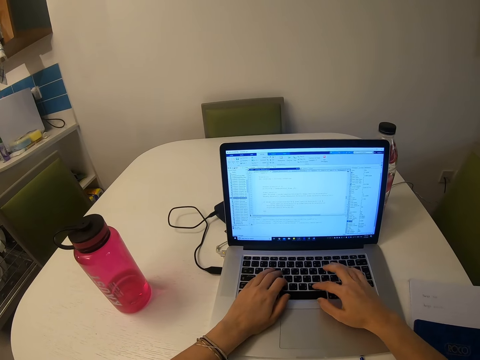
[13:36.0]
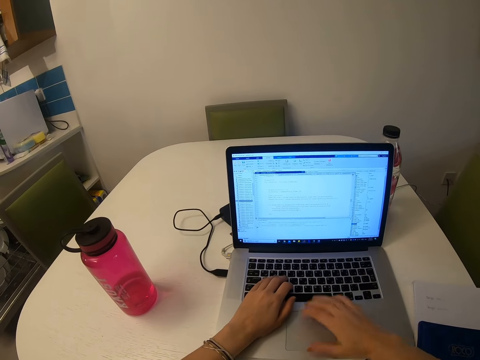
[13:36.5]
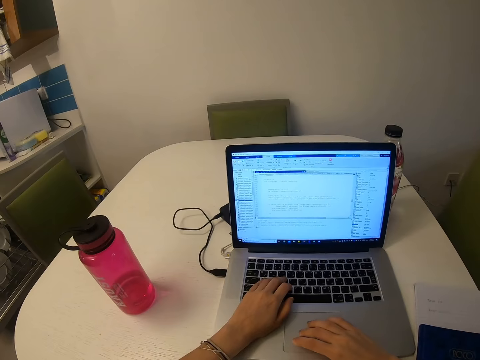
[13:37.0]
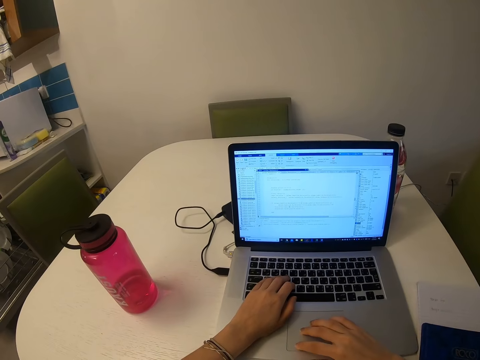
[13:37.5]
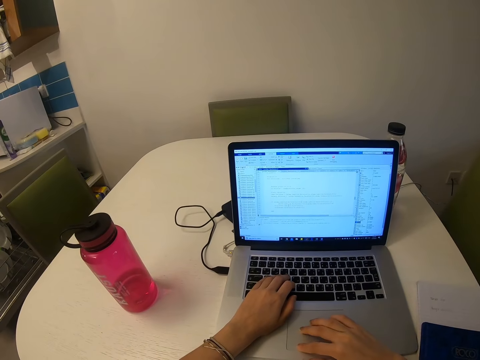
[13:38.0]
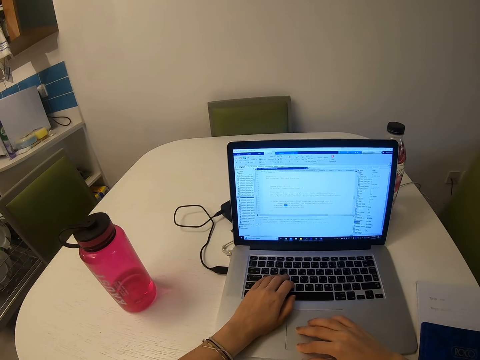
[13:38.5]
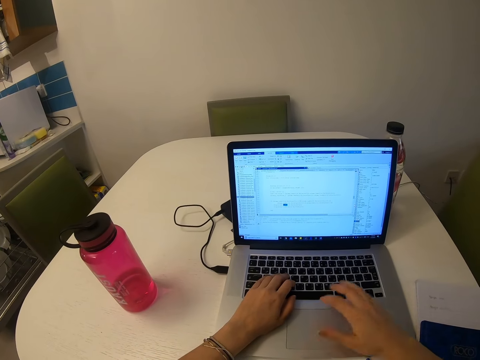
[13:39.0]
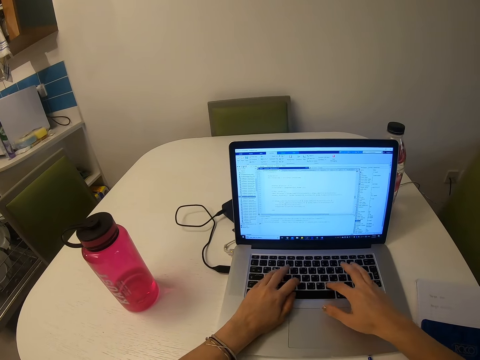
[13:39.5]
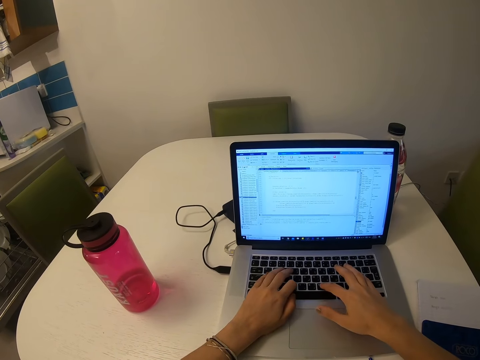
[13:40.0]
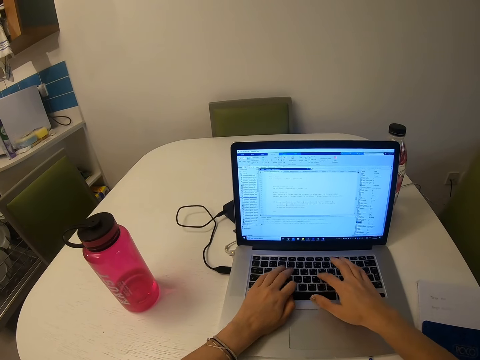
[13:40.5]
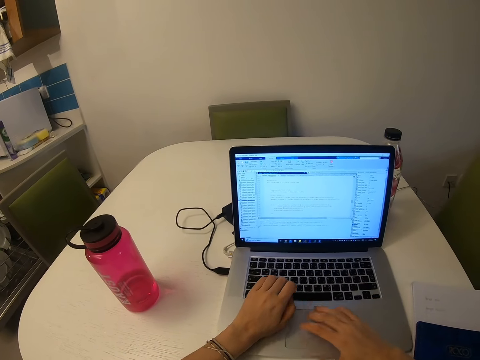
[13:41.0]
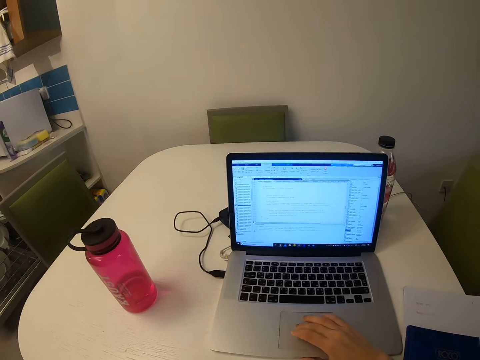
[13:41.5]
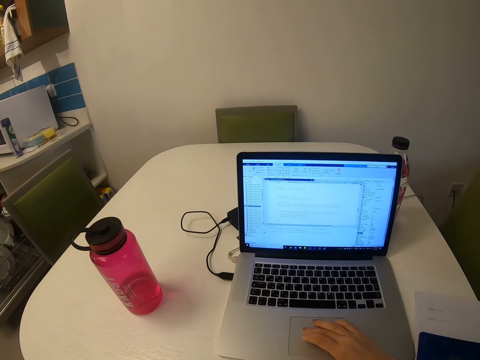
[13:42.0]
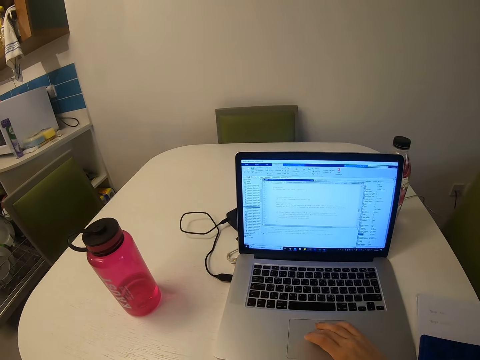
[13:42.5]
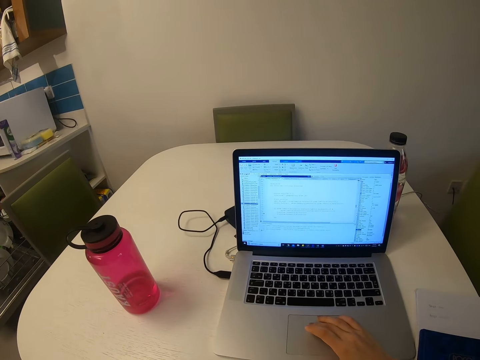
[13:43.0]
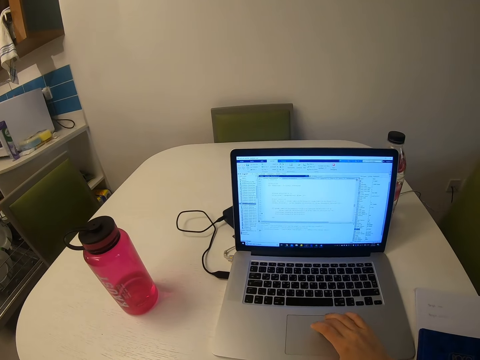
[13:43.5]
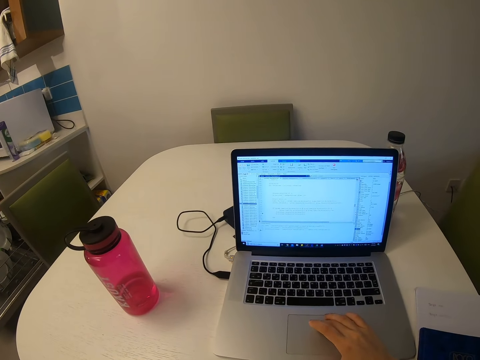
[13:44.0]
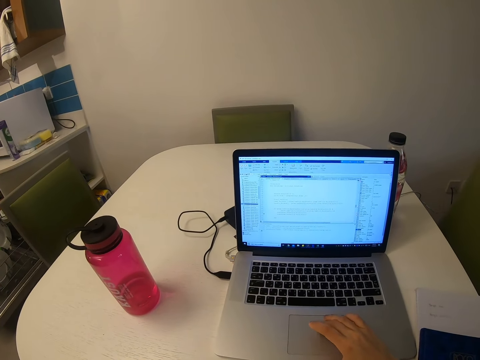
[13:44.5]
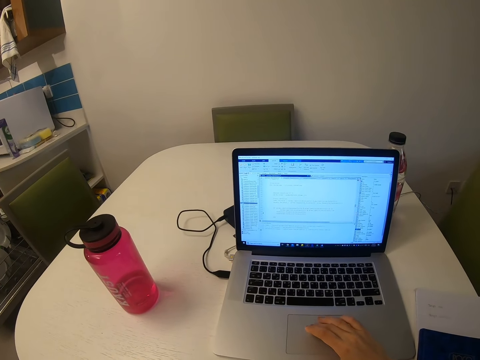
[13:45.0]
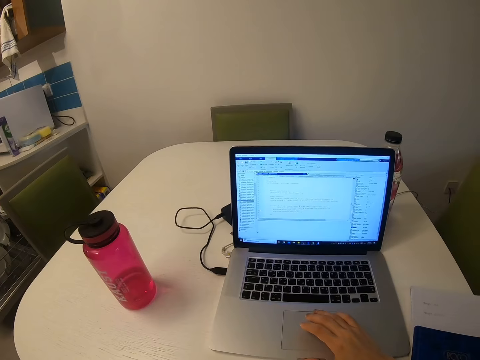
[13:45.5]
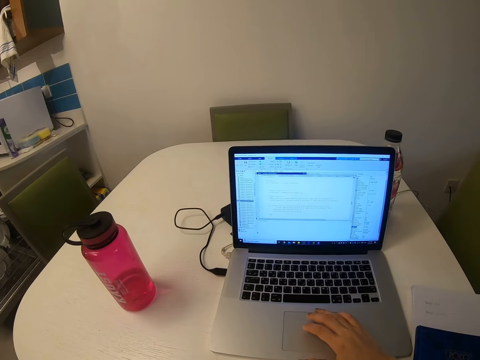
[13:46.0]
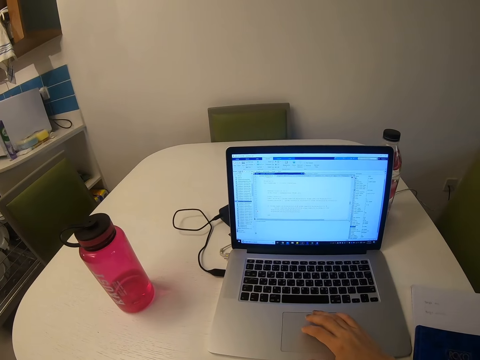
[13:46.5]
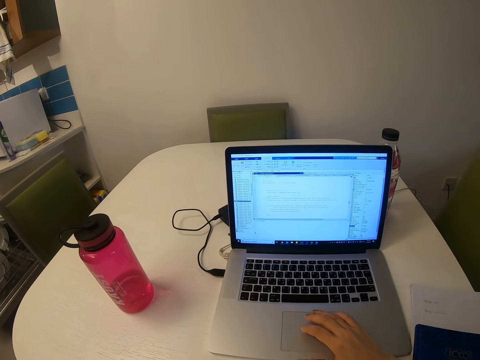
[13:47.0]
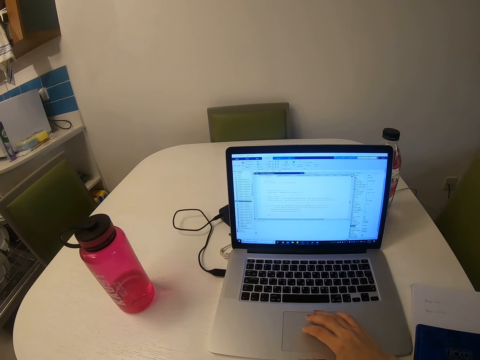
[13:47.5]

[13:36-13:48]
The camera wearer presses on the keyboard. They operate the laptop and scroll on the scrollbar.

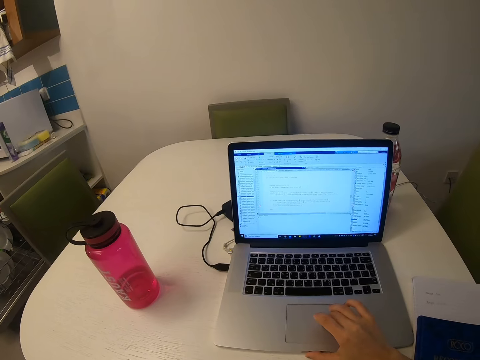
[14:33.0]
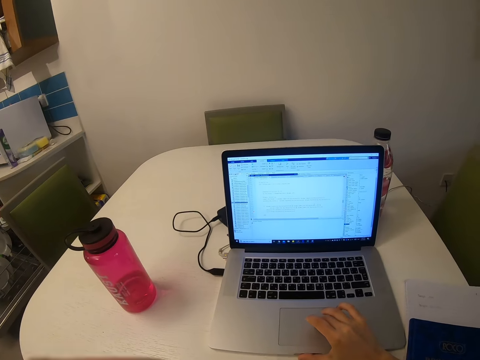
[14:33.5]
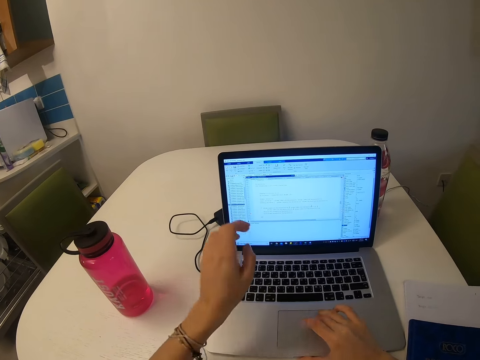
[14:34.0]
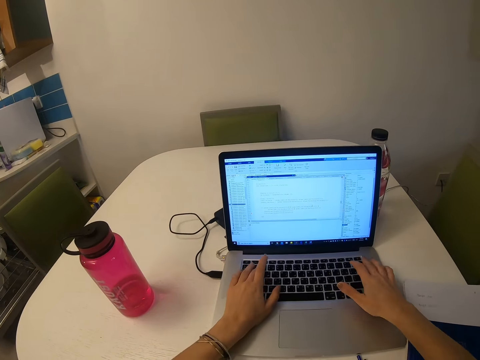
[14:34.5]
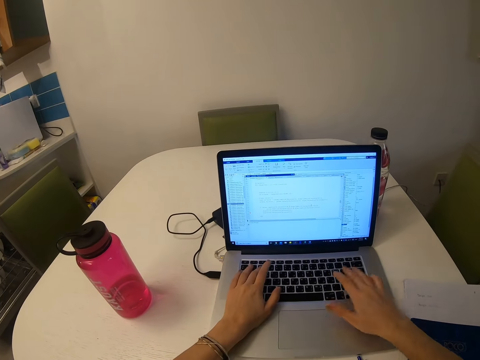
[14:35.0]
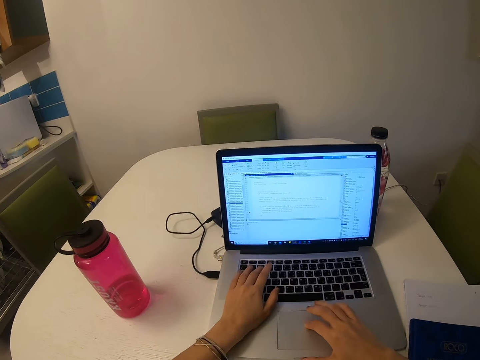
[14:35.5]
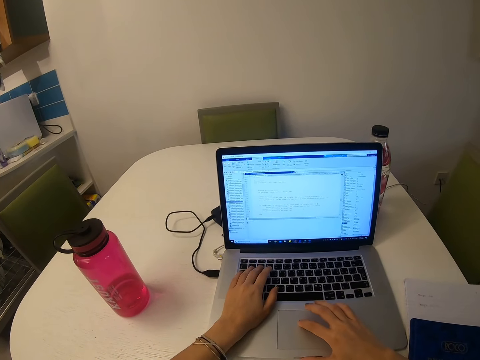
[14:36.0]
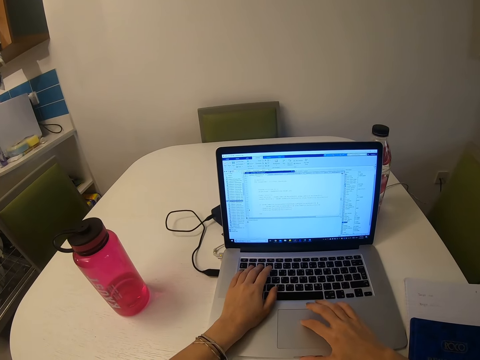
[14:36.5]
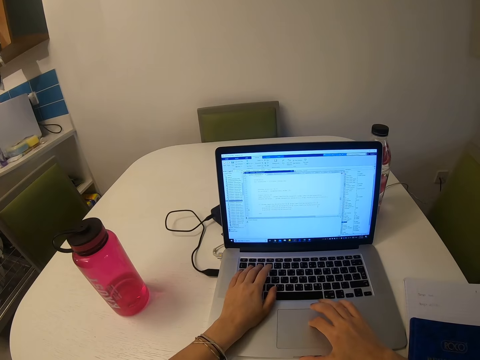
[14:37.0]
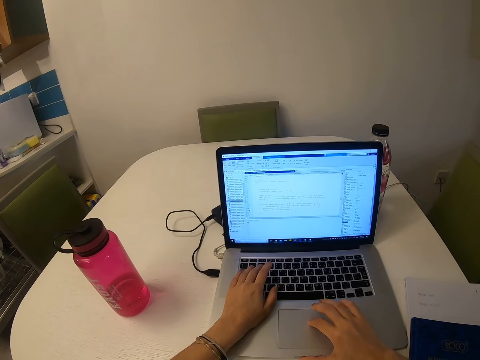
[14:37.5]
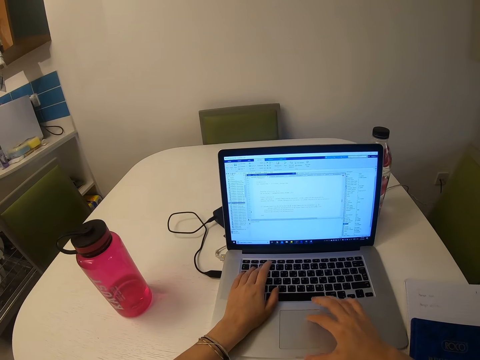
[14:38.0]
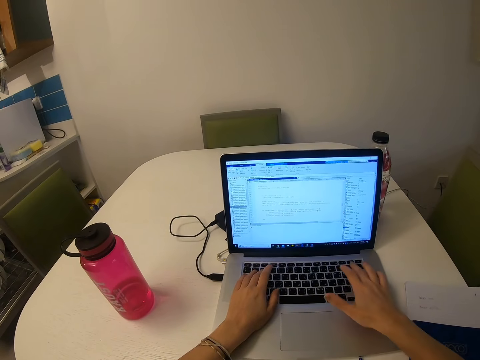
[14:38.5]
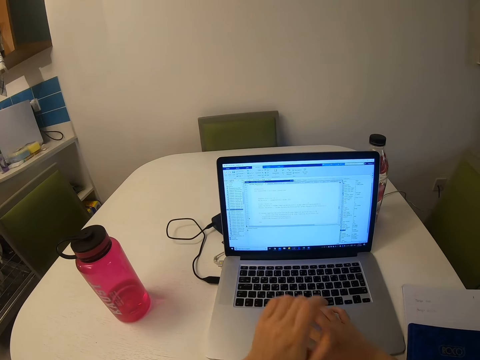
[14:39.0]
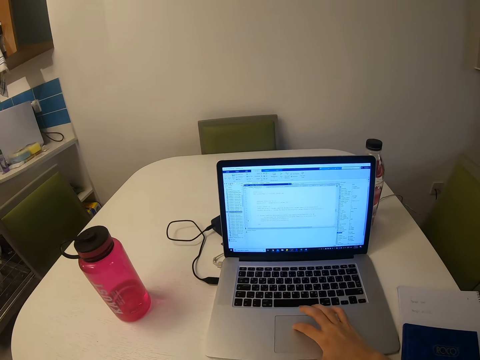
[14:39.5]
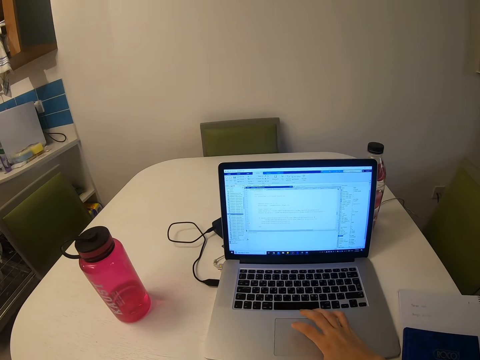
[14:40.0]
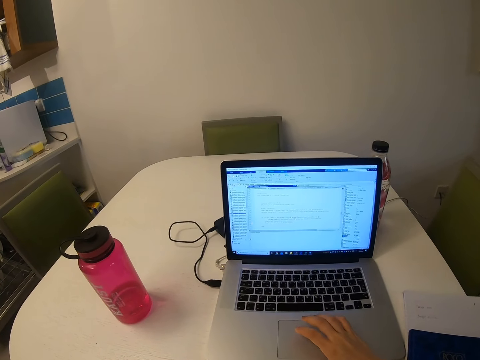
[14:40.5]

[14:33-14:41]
The camera wearer puts the left hand on the laptop. They type on the laptop. They operate the laptop and scroll on the scrollbar.

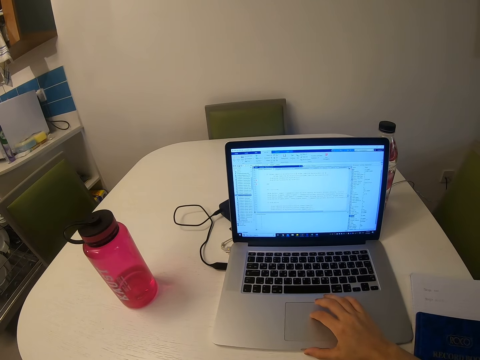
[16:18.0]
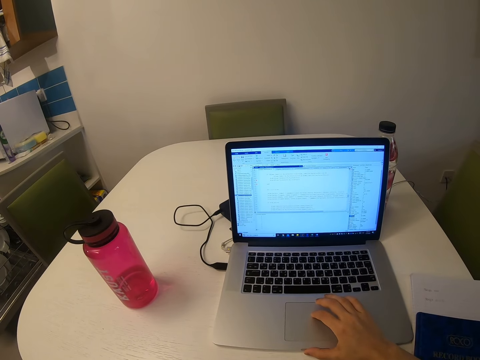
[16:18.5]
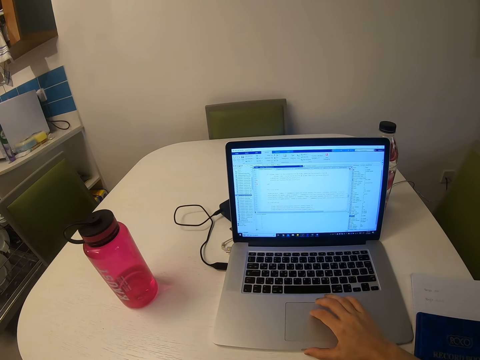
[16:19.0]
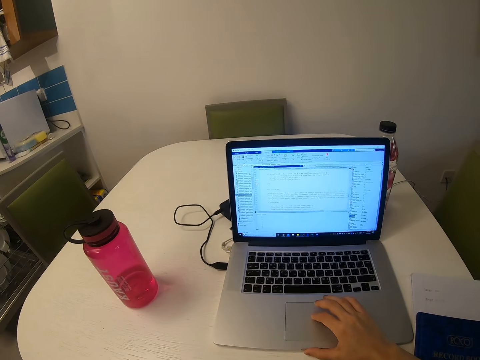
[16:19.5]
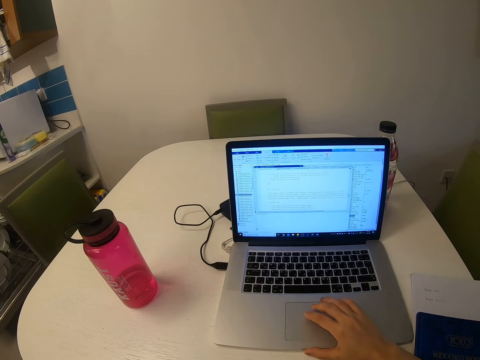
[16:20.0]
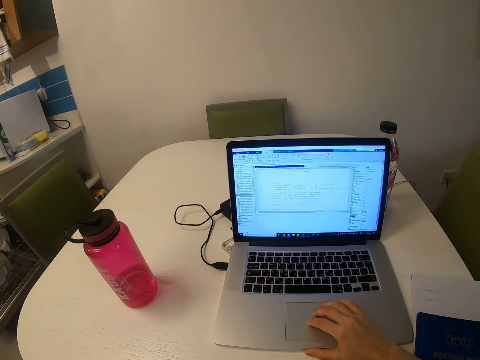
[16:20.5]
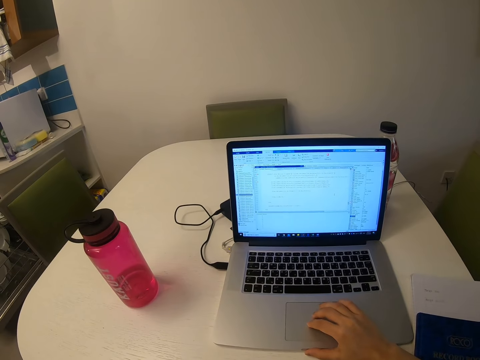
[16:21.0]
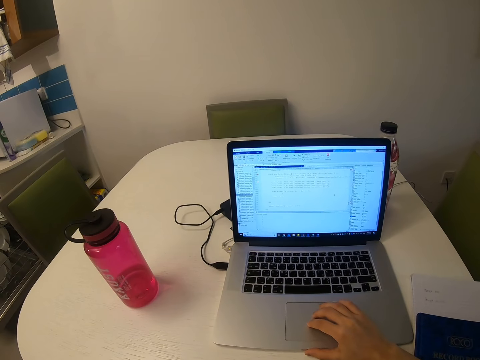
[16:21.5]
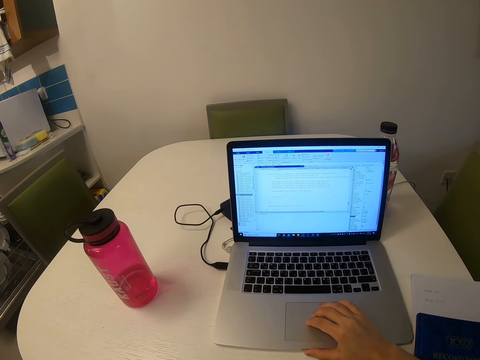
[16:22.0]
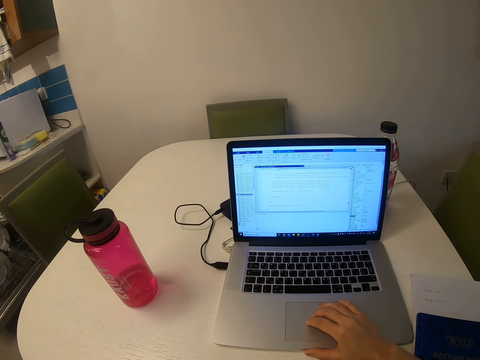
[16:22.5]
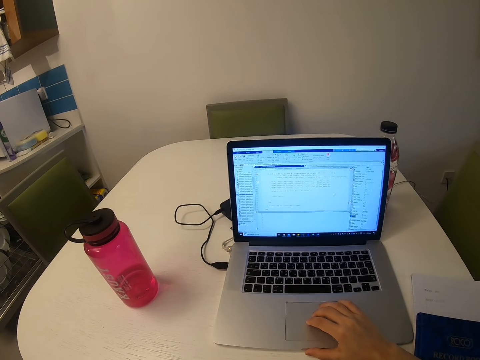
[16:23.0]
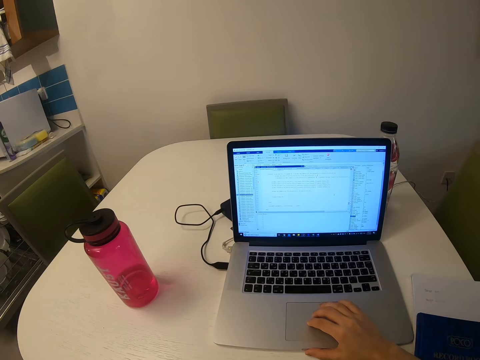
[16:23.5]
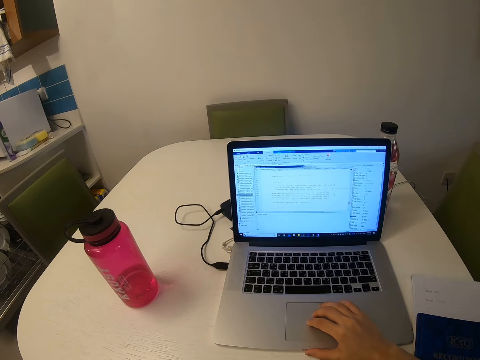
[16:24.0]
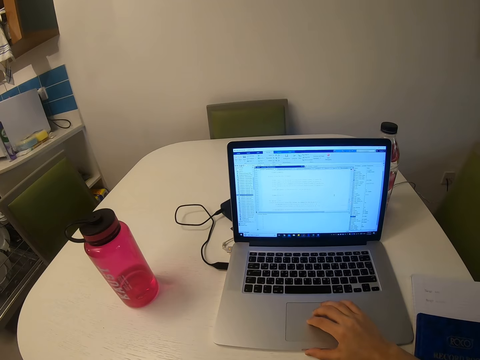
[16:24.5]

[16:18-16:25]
The camera wearer scrolls on the scrollbar.
